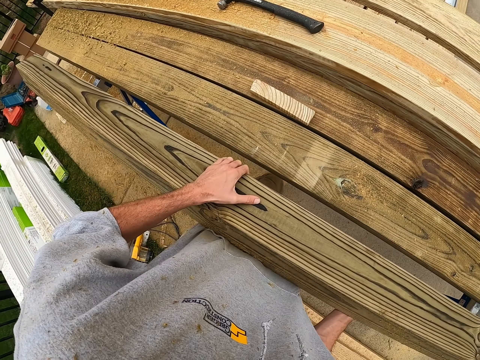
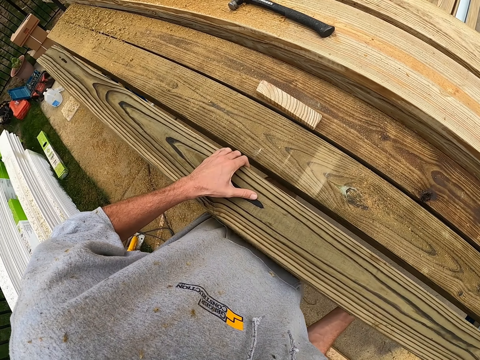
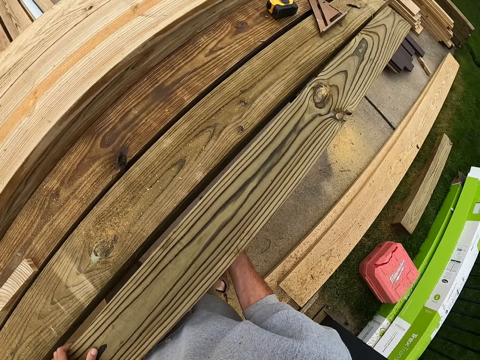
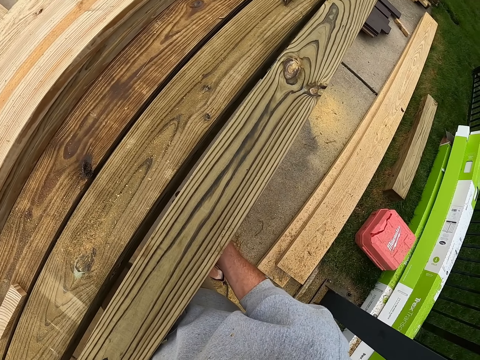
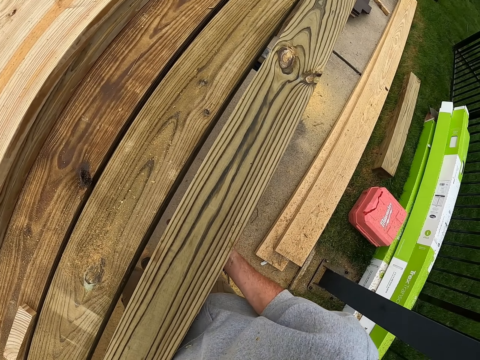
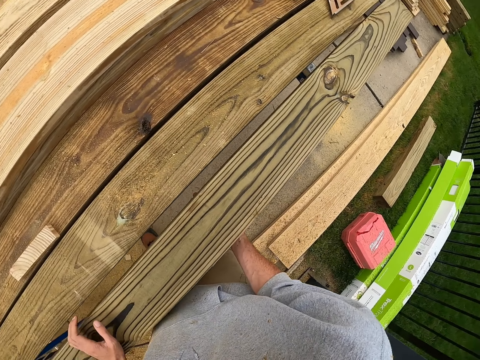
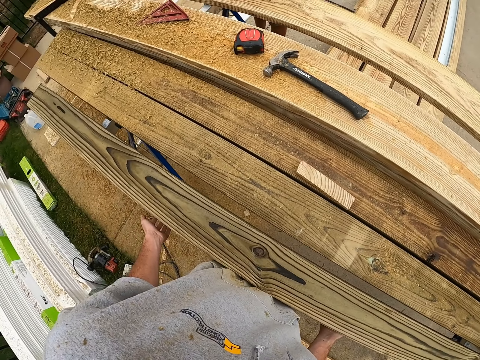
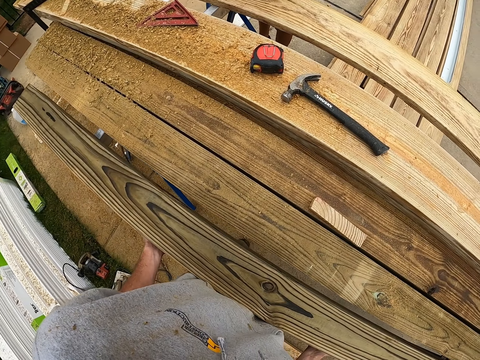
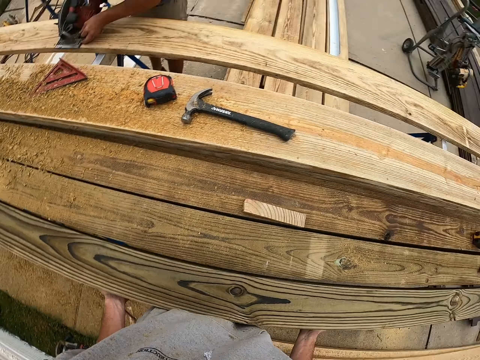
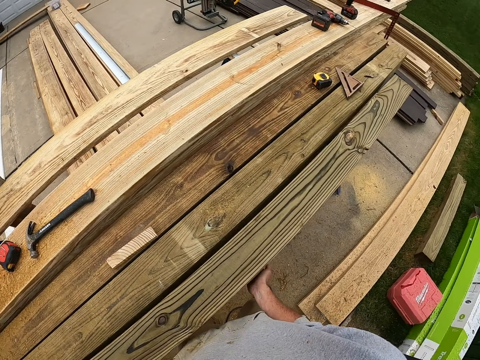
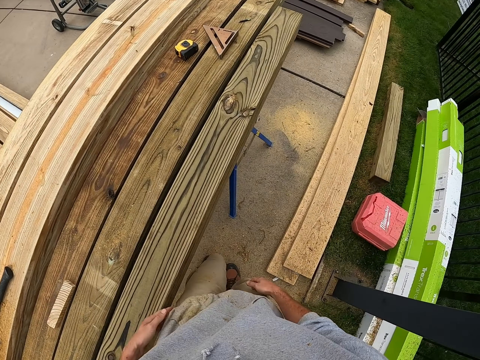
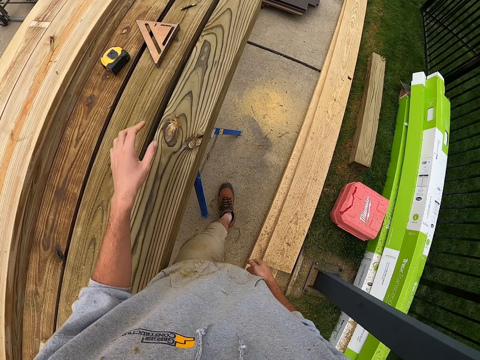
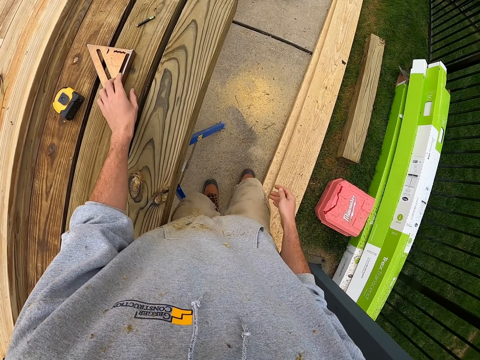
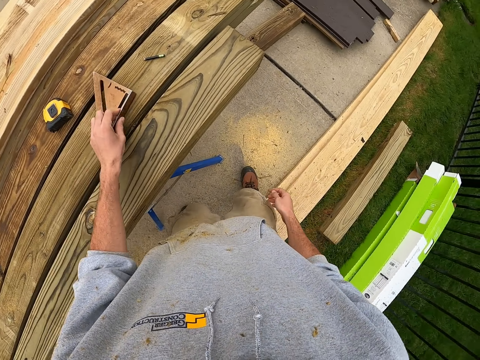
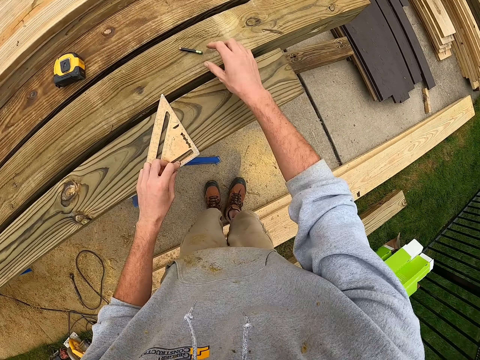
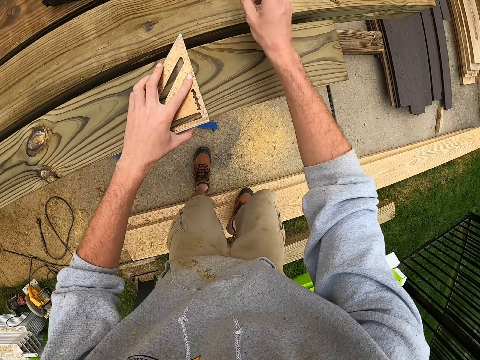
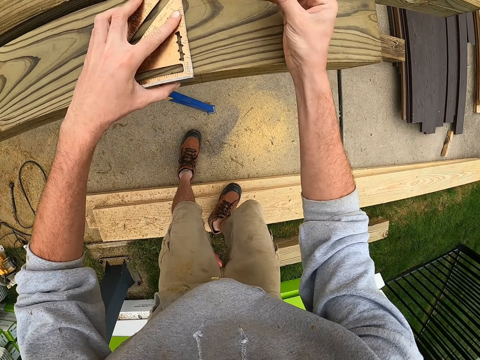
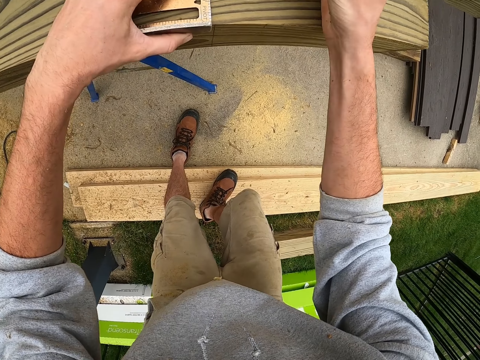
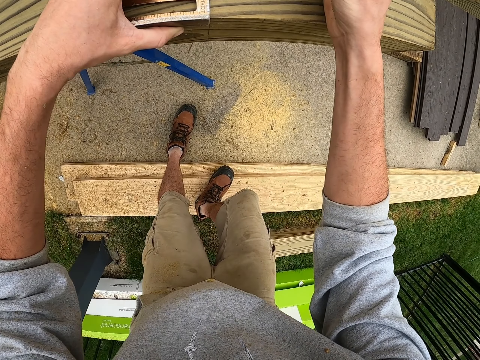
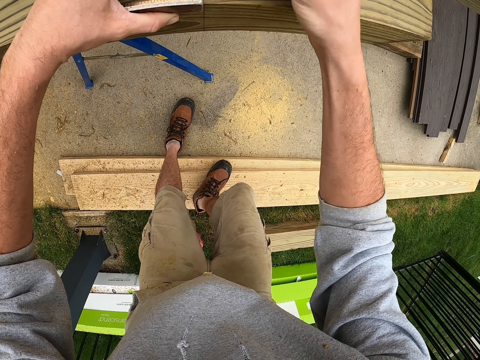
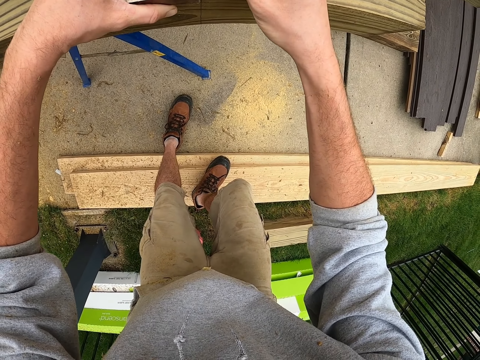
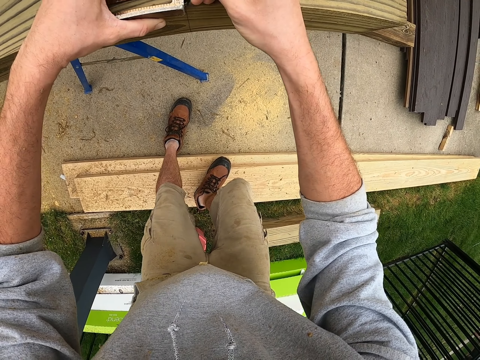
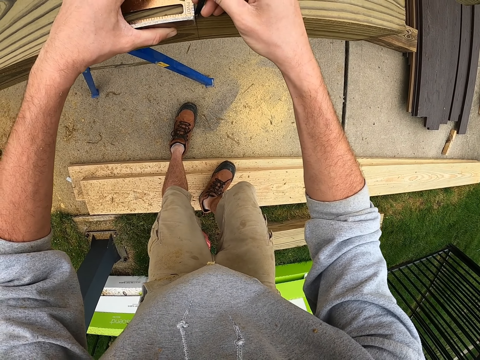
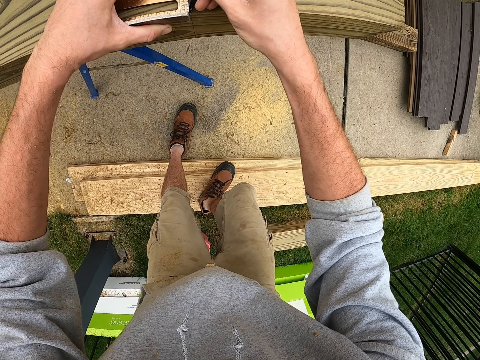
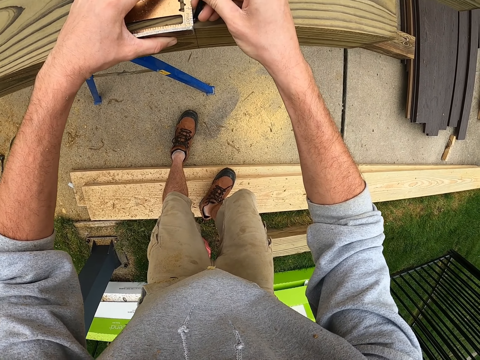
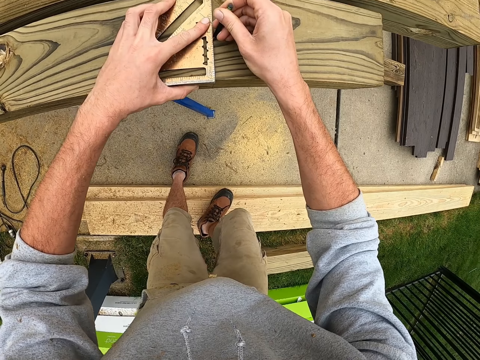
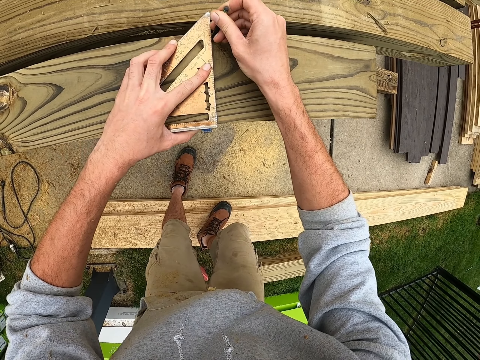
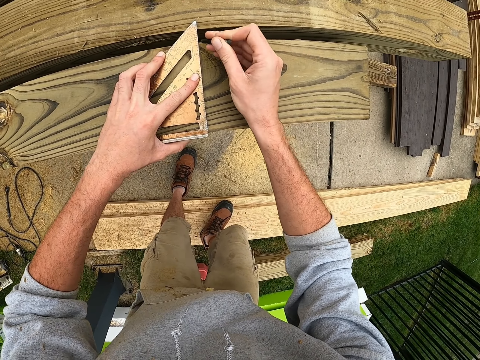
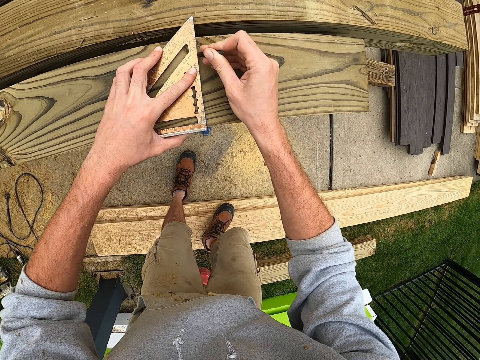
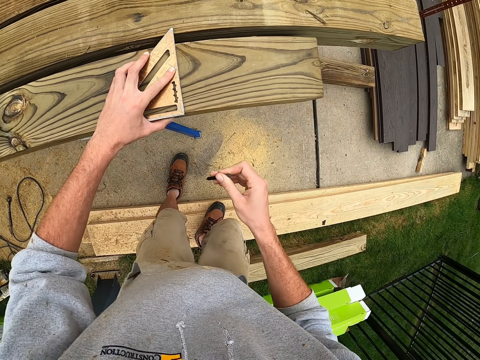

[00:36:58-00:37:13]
The camera wearer looks around. They move around. They pick up a square ruler. They pick up a pencil. They mark on the timber.

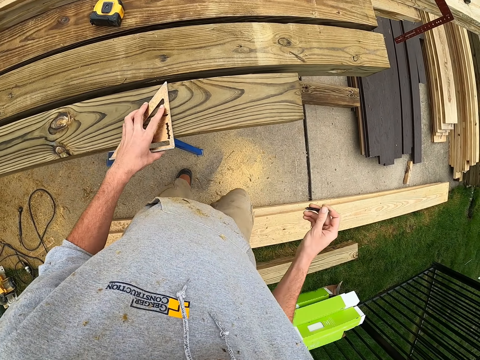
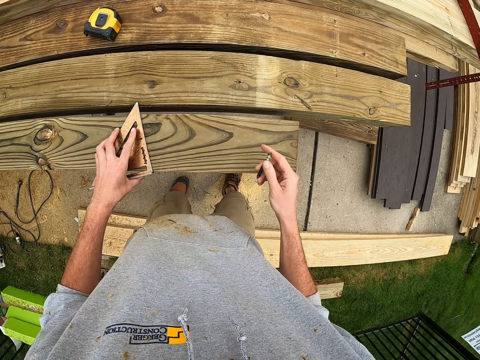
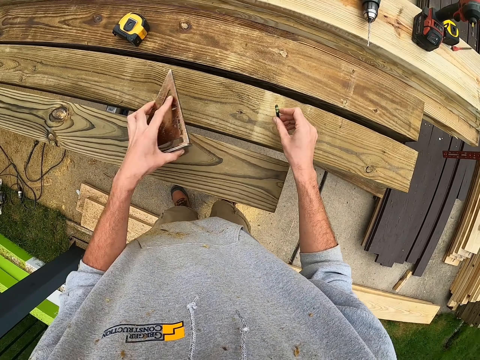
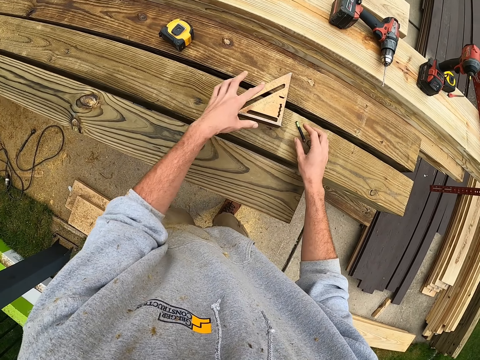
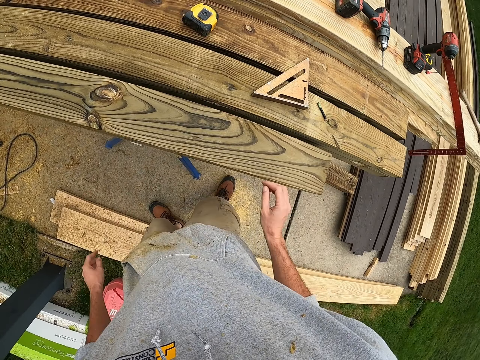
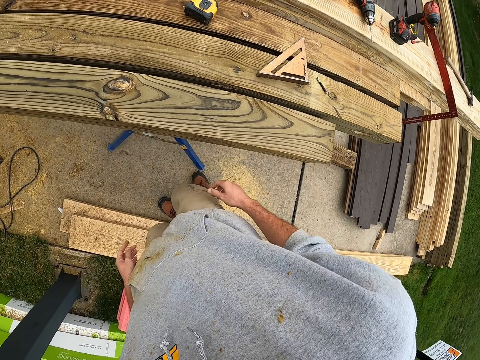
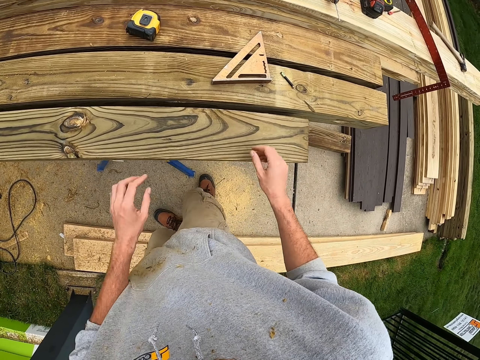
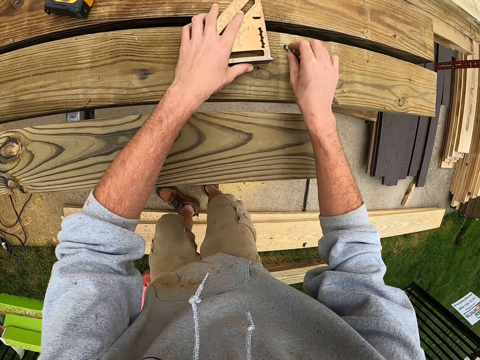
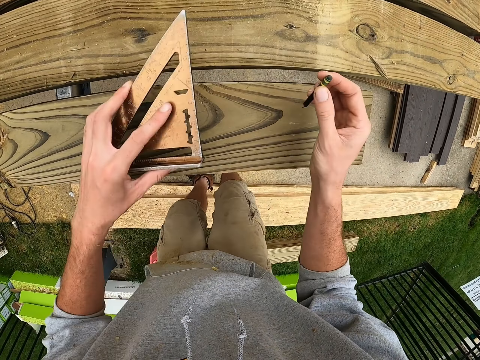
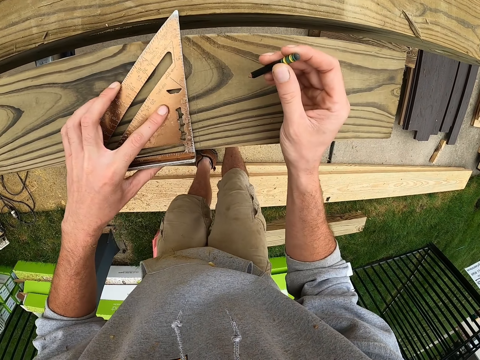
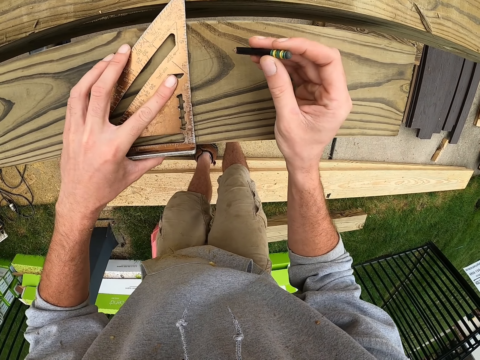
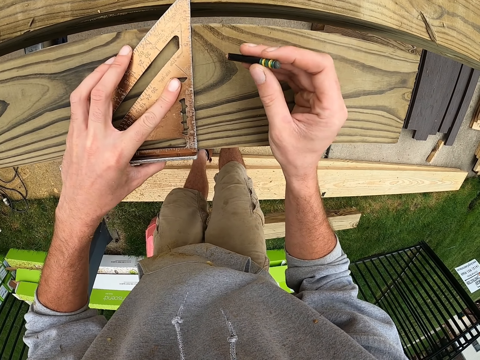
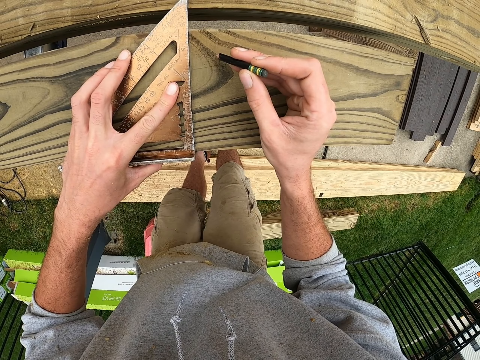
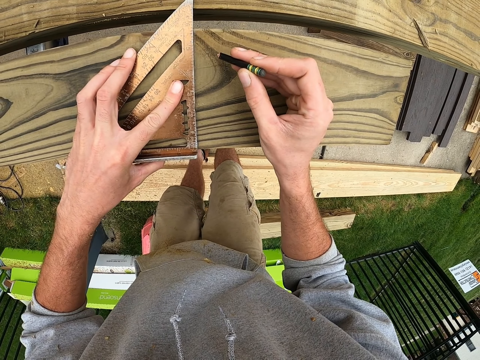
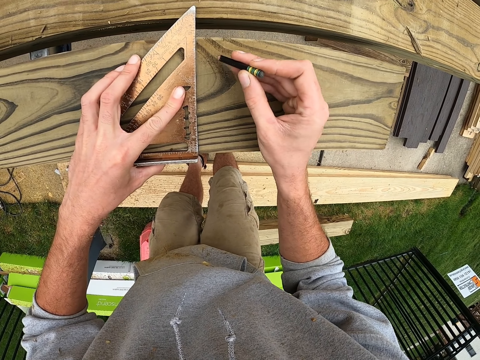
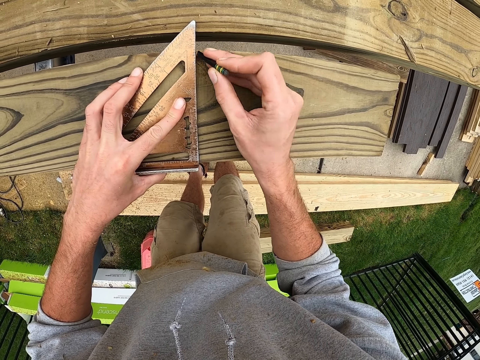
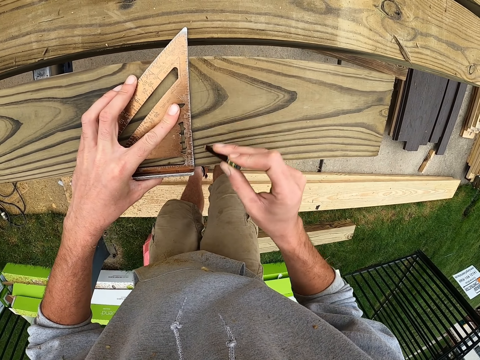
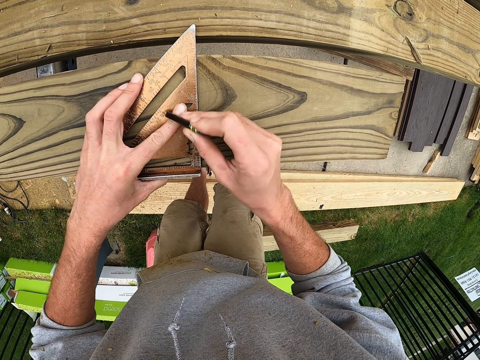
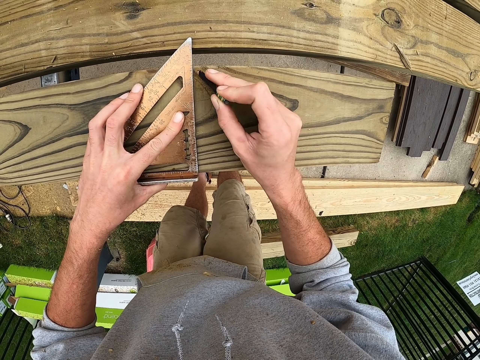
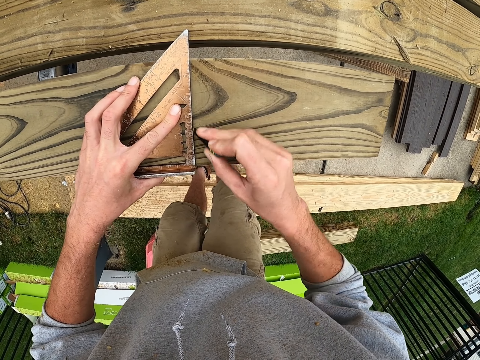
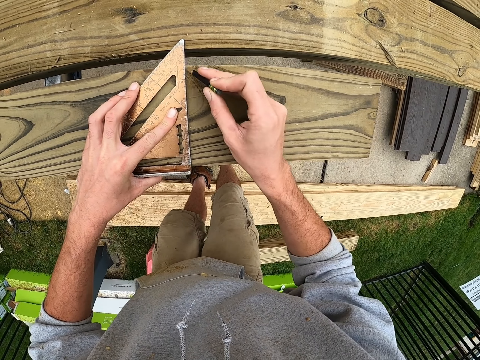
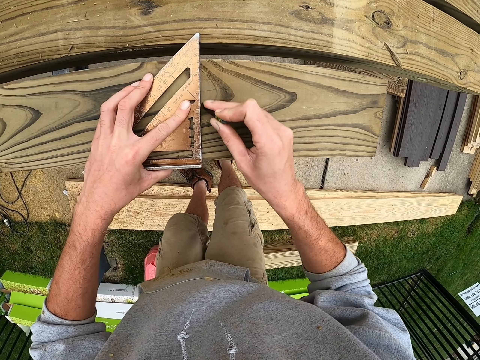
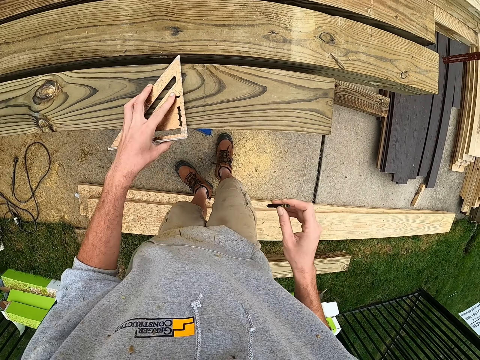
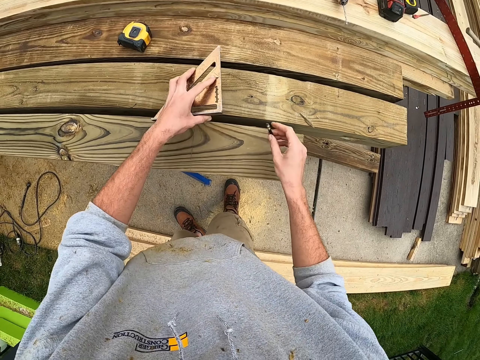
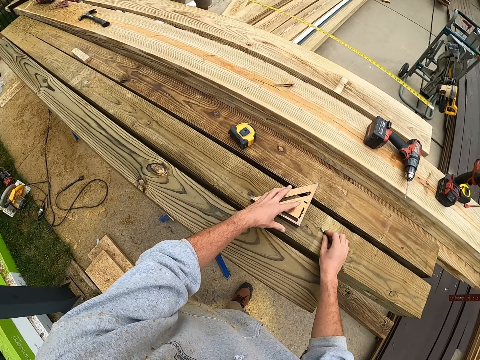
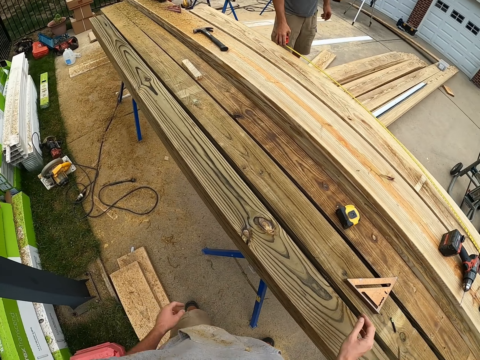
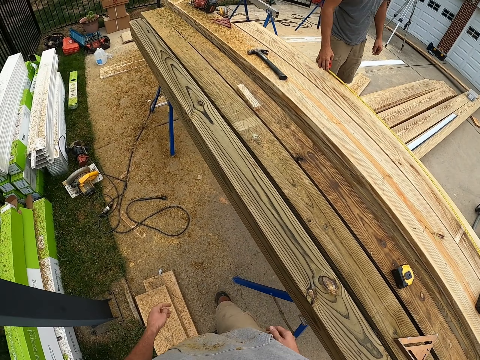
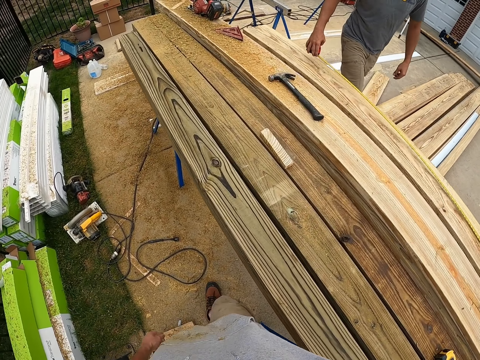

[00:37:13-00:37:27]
The camera wearer puts a pencil and a square ruler on the timber. They pick up the square ruler and the pencil. They mark on the timber. They put the pencil and the square ruler on the timber. They move around.
